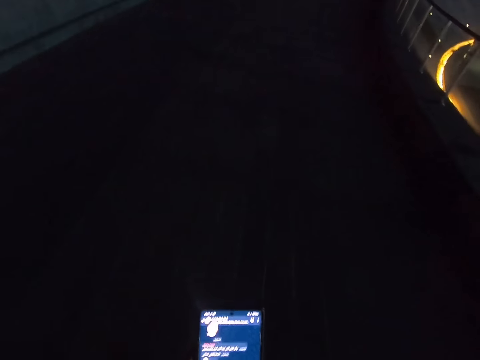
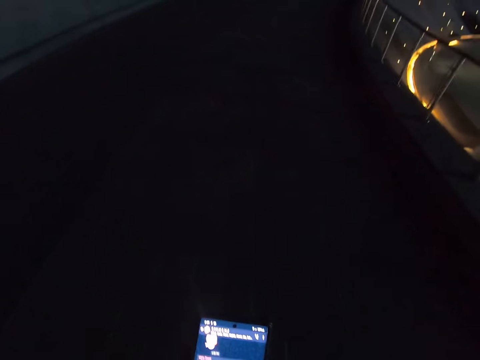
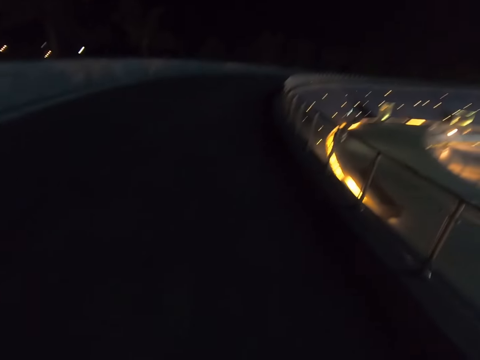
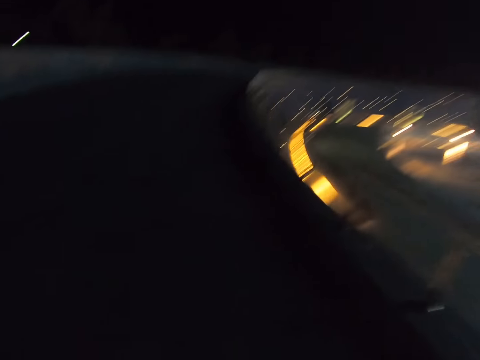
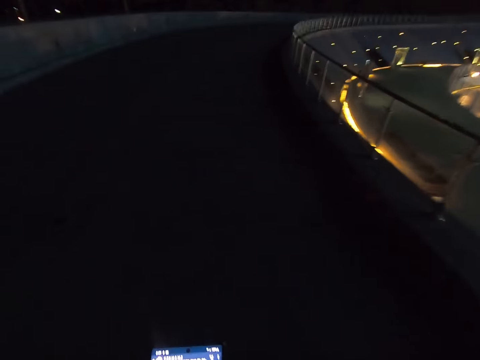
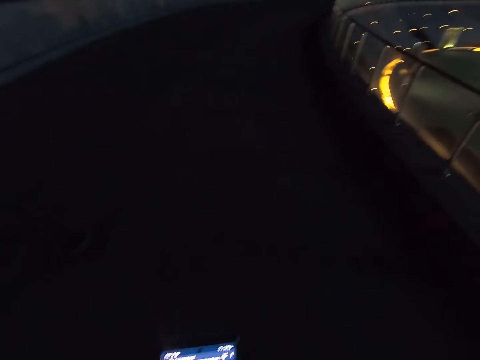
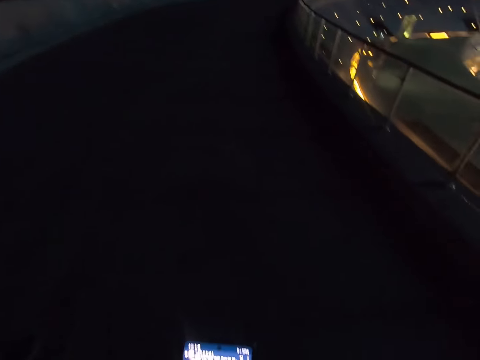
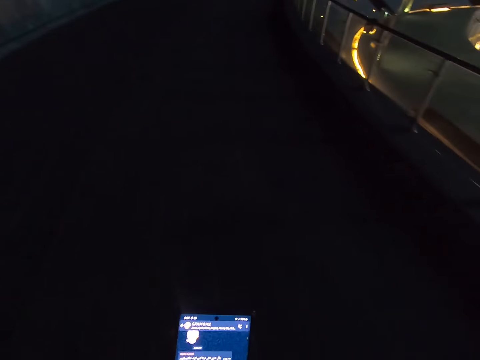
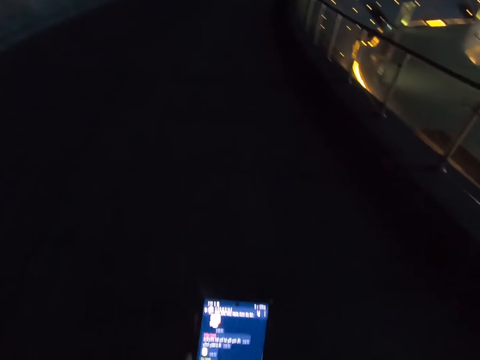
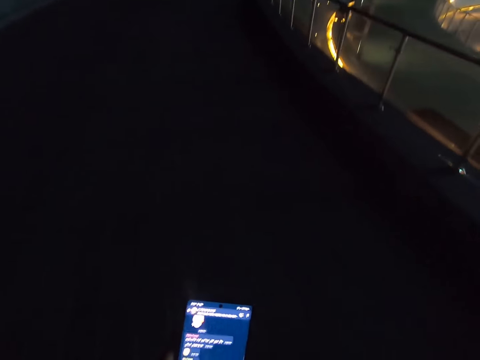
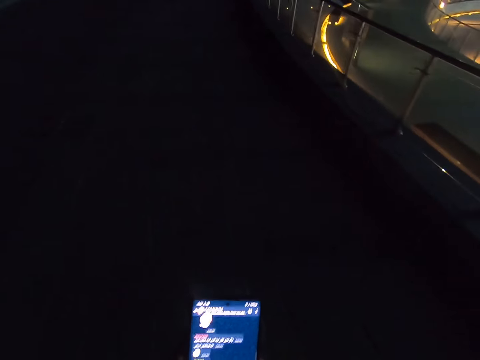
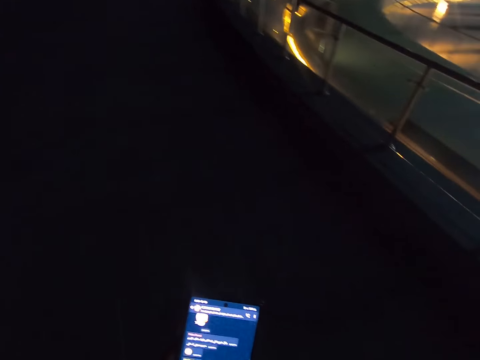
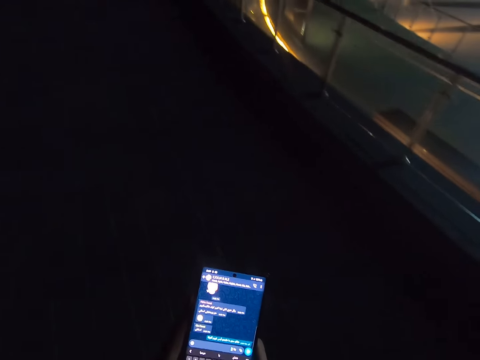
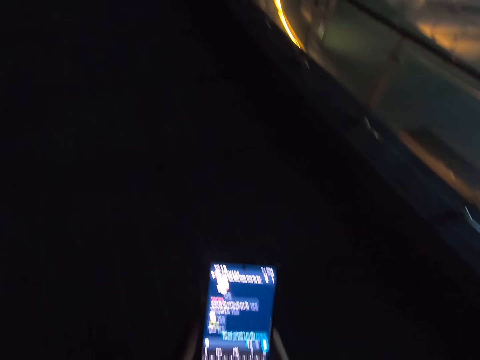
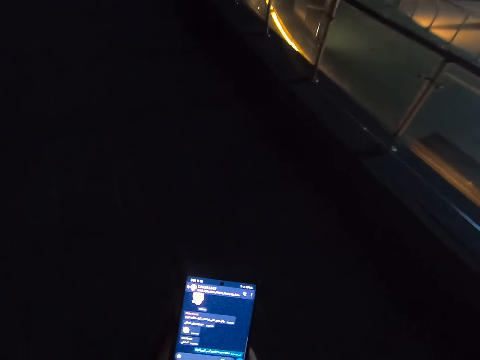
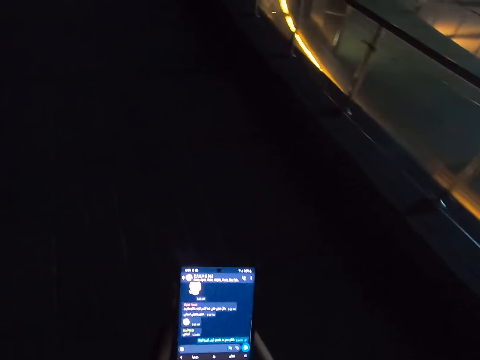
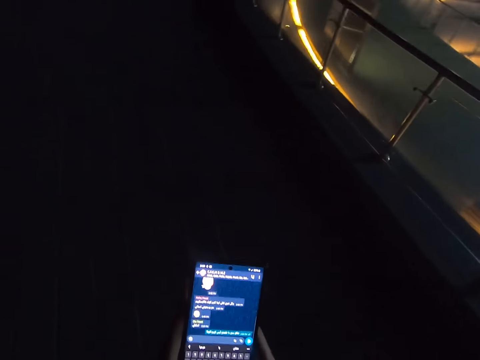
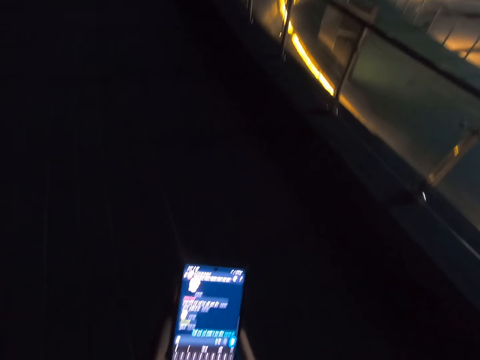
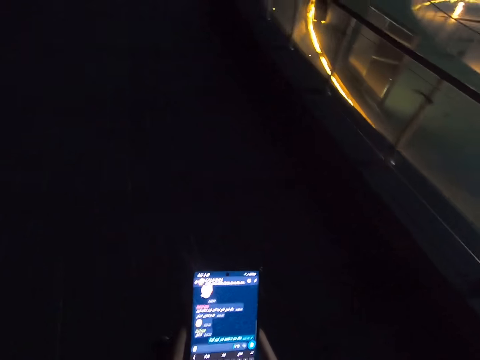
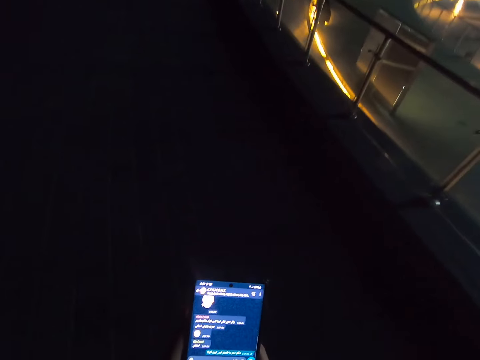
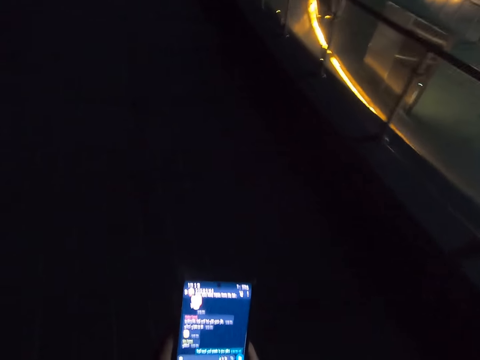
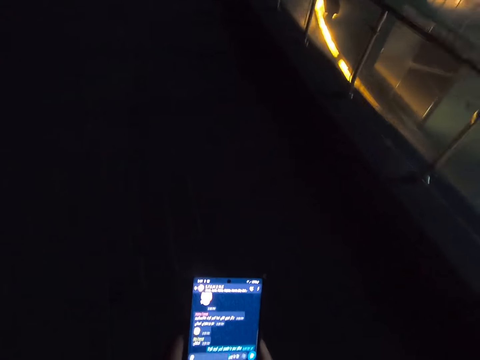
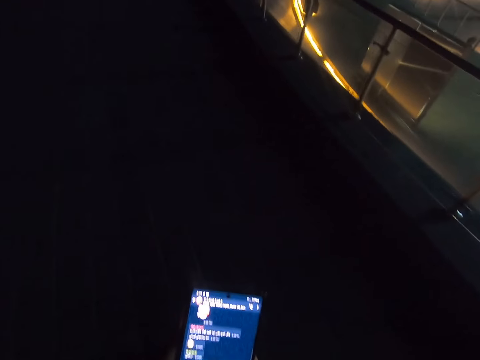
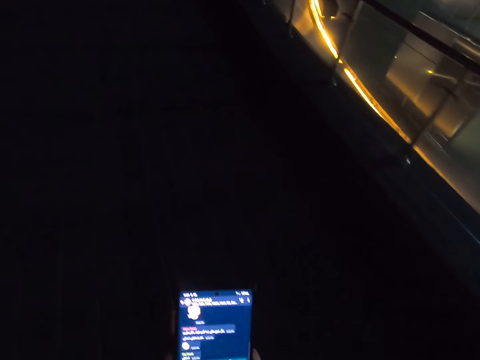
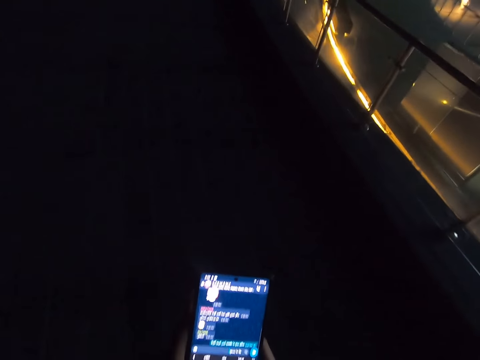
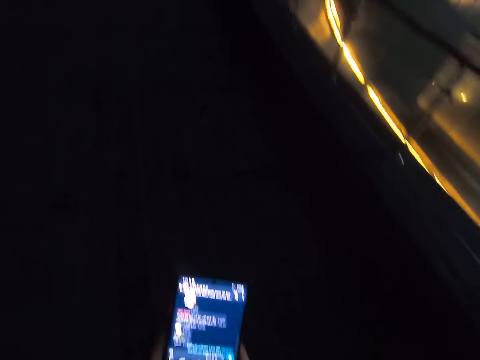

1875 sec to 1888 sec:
The camera wearer walks along the pavement. They operate the phone with both hands.

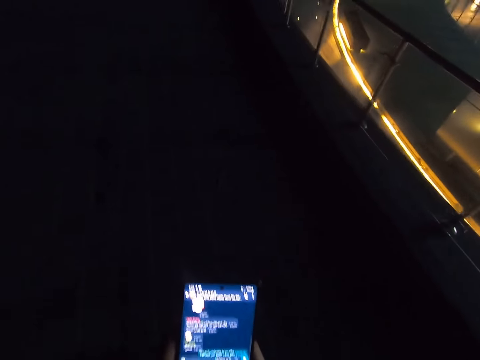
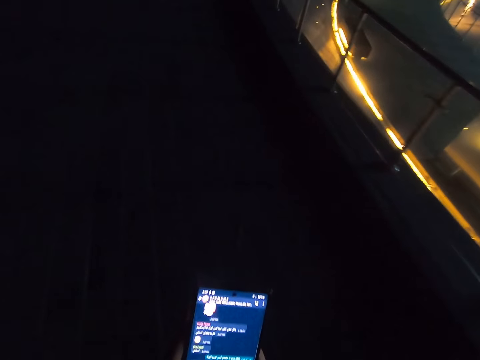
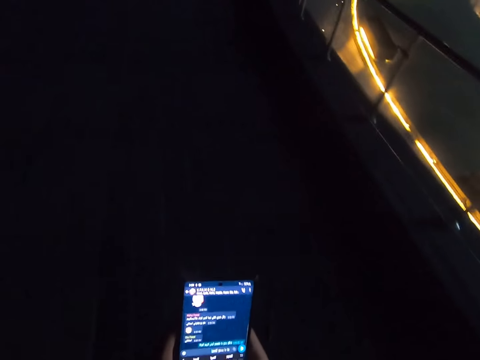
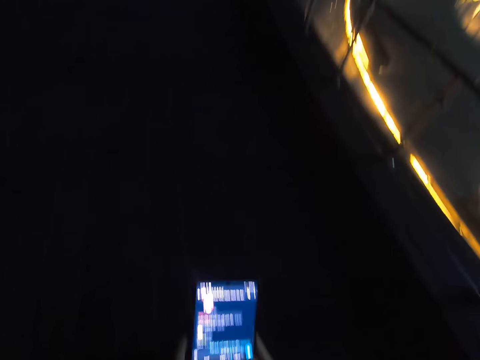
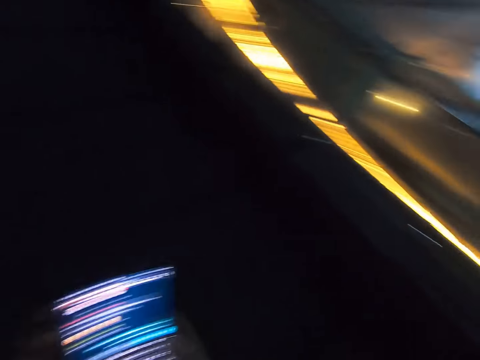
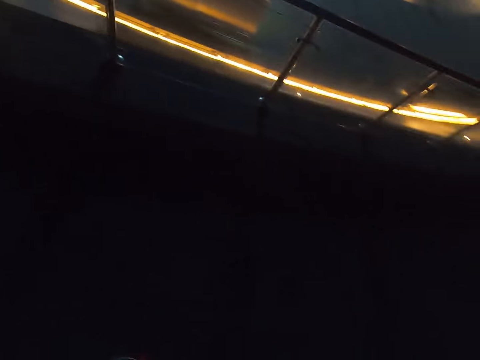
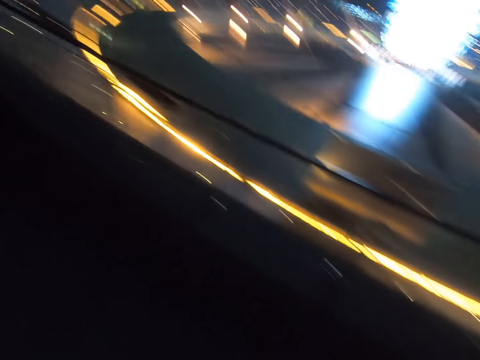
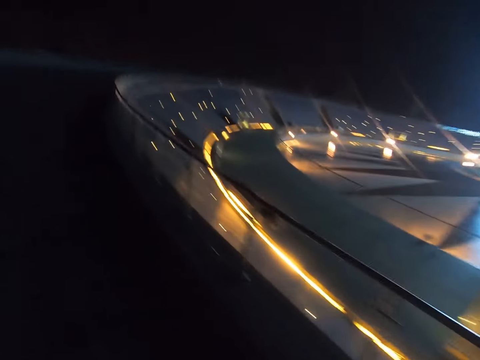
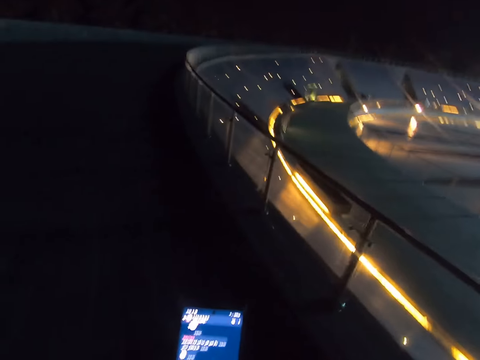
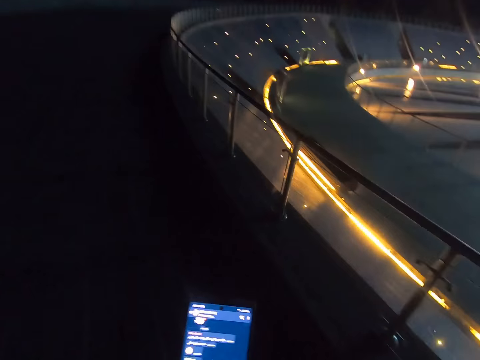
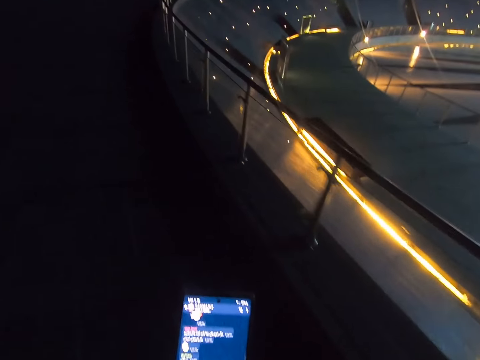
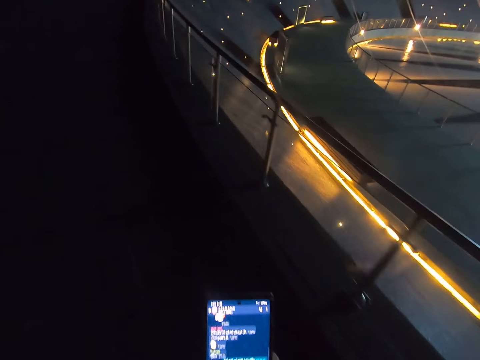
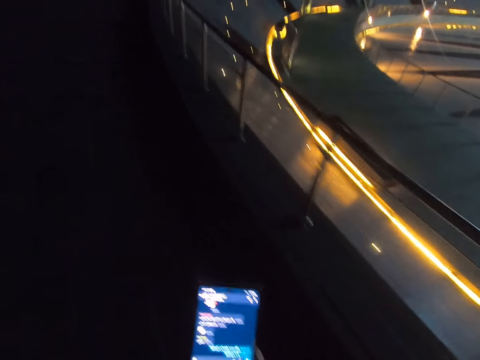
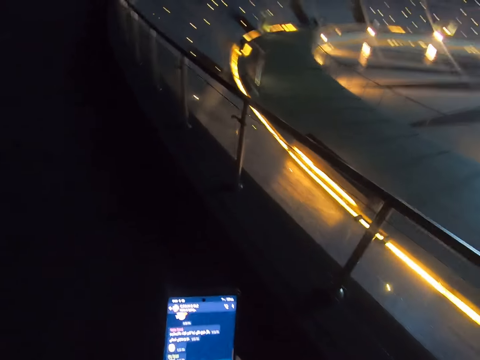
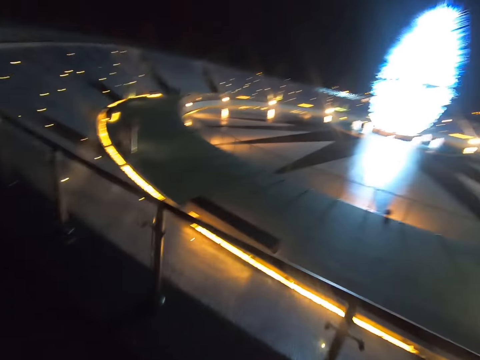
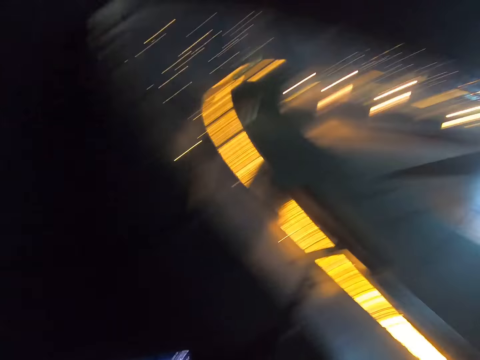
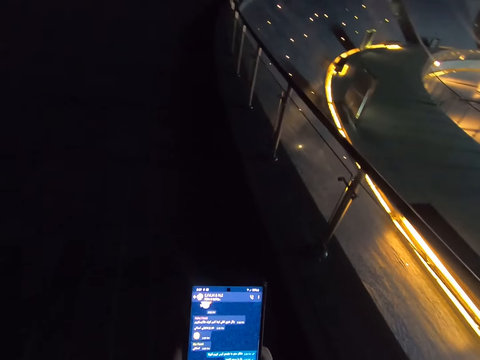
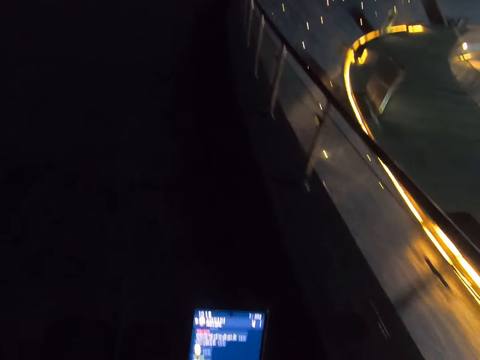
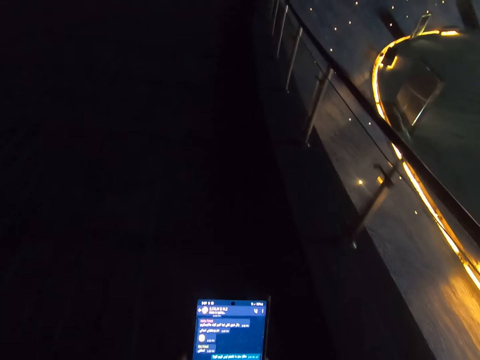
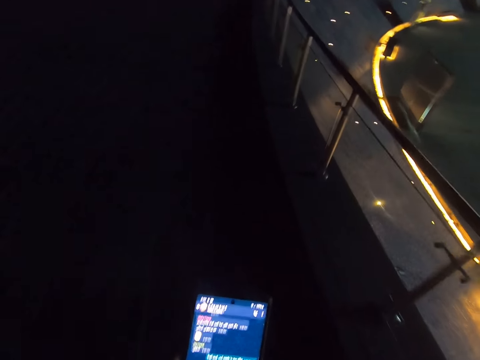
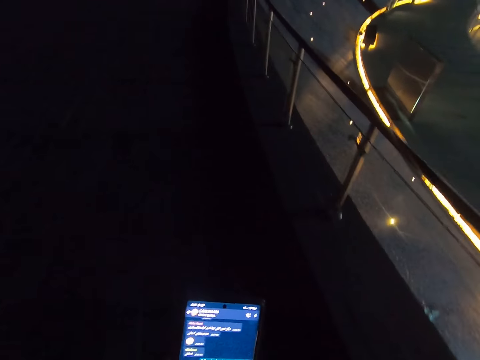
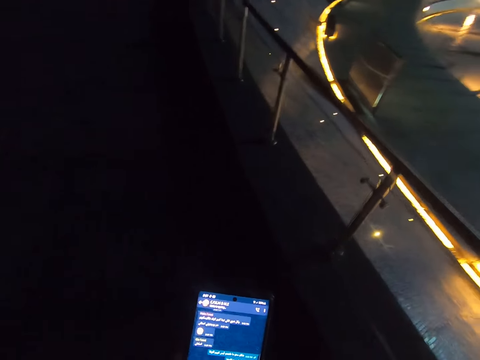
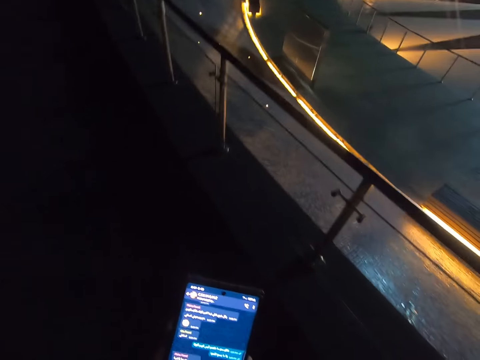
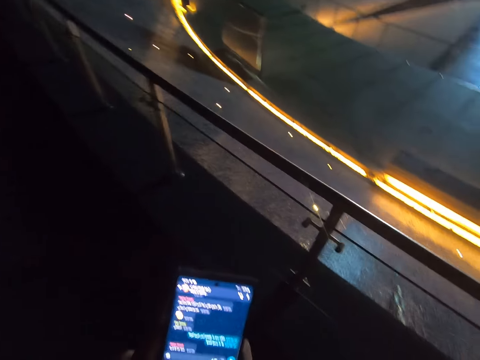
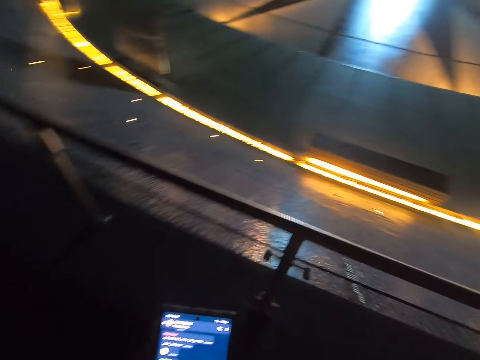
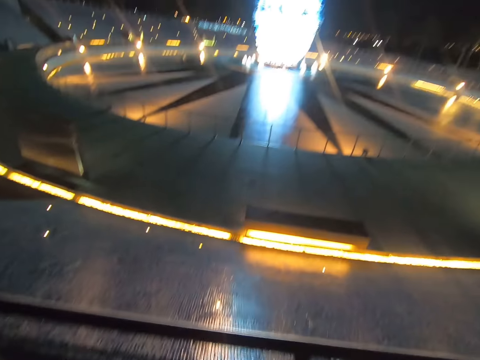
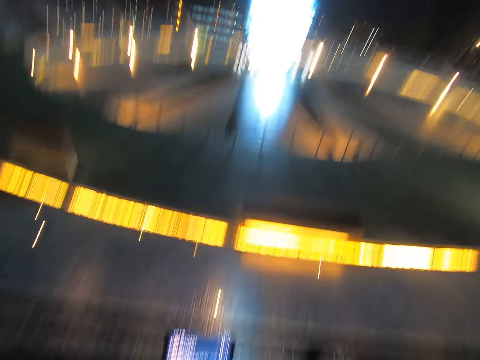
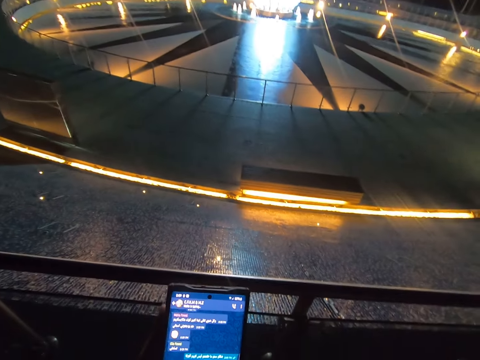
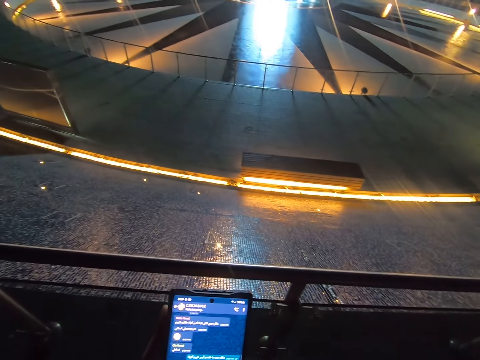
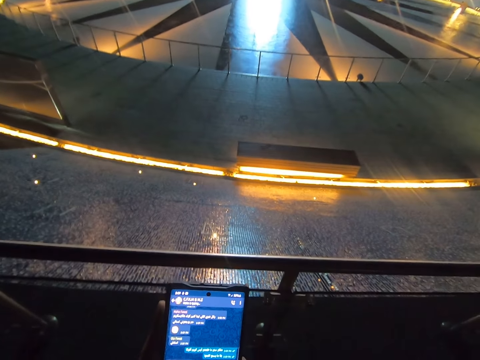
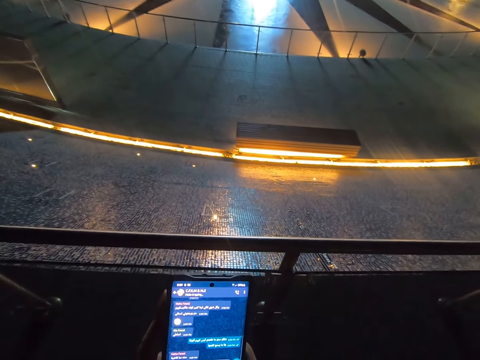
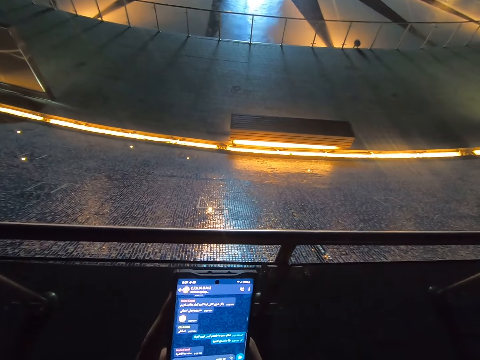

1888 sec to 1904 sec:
The camera wearer walks along the pavement. They operate the phone.
